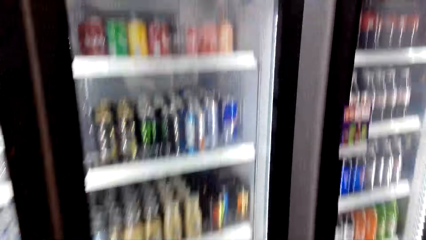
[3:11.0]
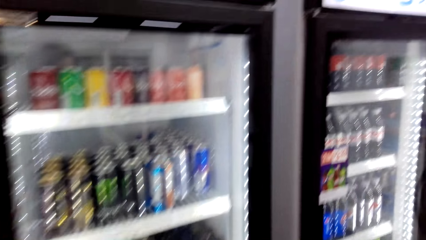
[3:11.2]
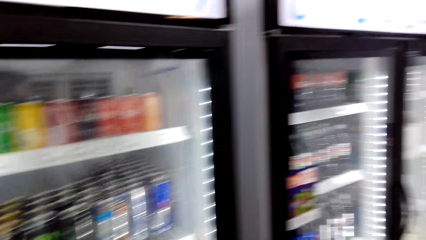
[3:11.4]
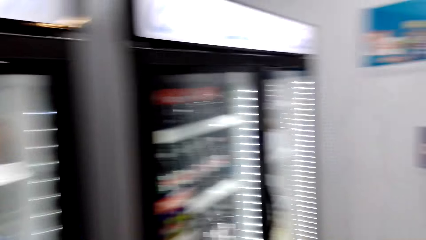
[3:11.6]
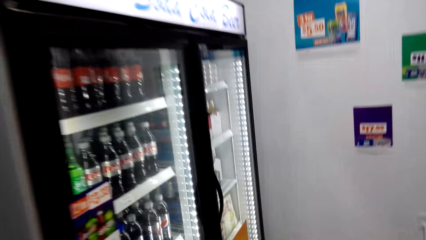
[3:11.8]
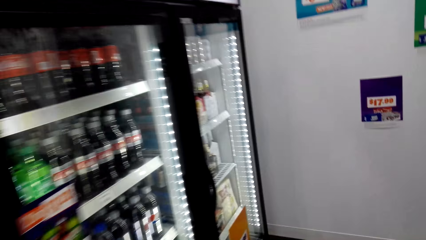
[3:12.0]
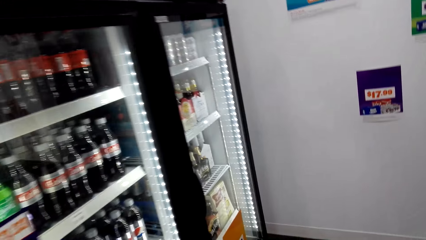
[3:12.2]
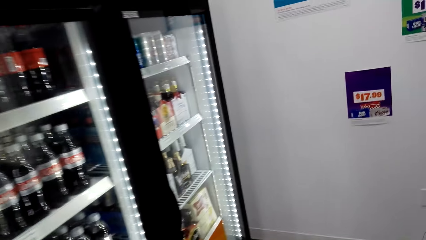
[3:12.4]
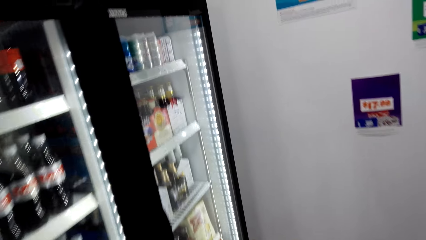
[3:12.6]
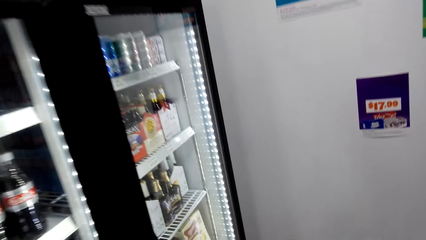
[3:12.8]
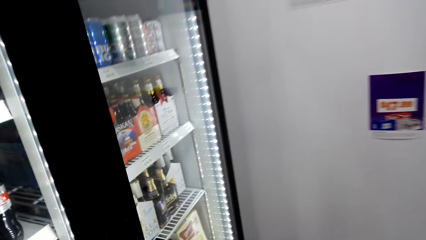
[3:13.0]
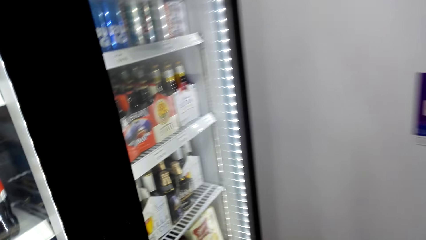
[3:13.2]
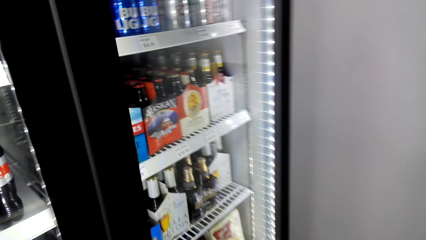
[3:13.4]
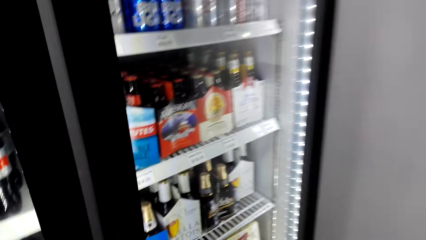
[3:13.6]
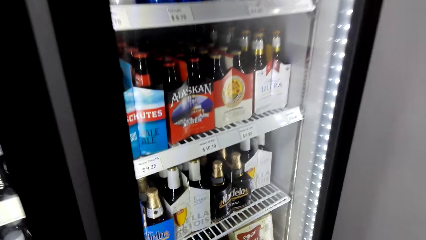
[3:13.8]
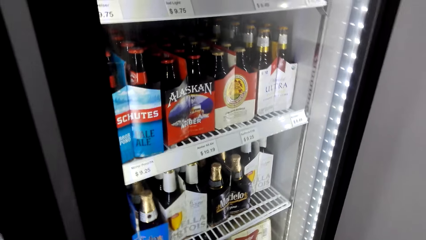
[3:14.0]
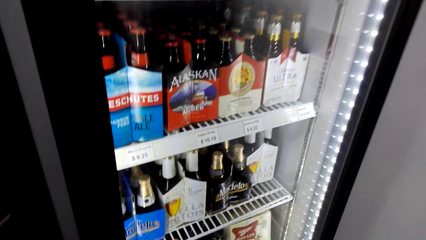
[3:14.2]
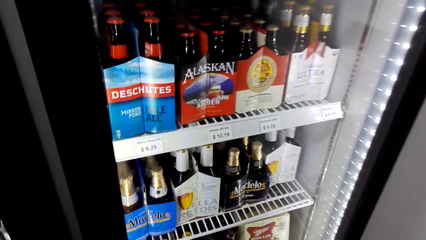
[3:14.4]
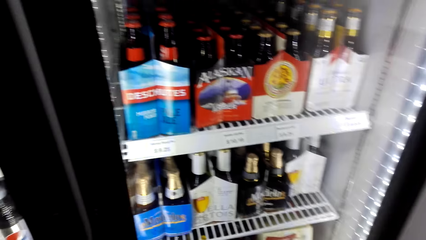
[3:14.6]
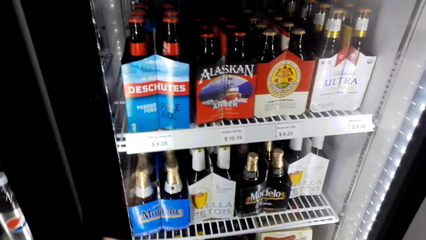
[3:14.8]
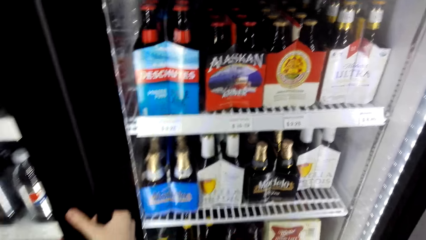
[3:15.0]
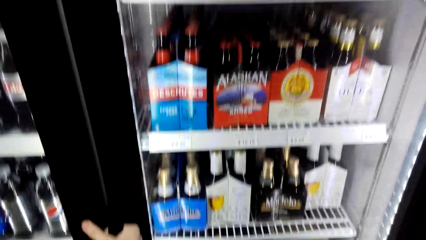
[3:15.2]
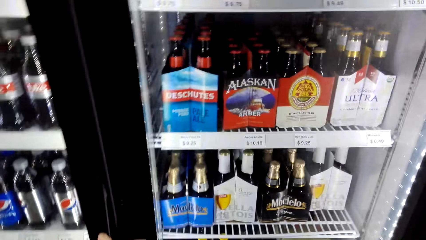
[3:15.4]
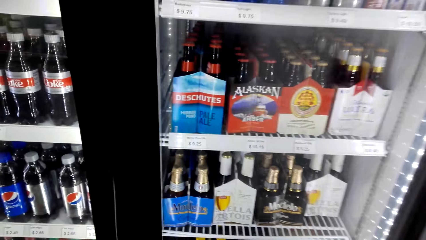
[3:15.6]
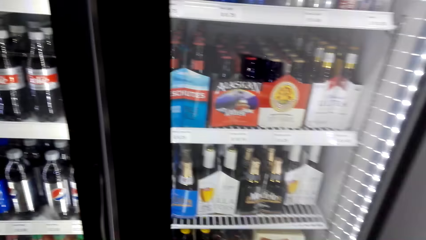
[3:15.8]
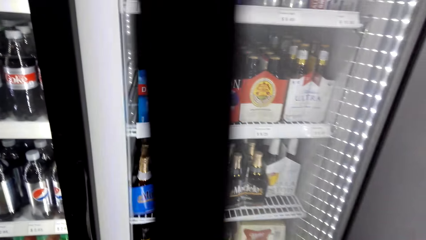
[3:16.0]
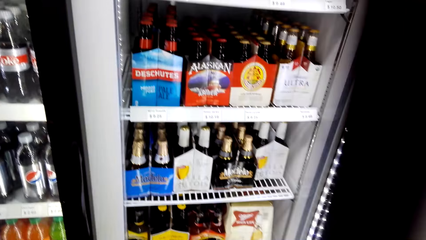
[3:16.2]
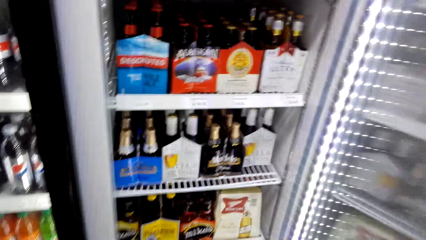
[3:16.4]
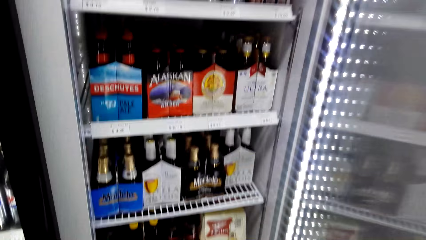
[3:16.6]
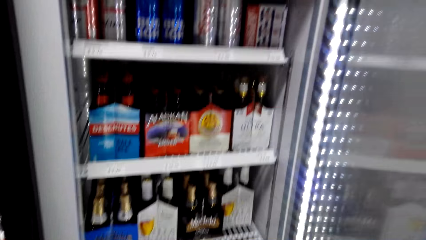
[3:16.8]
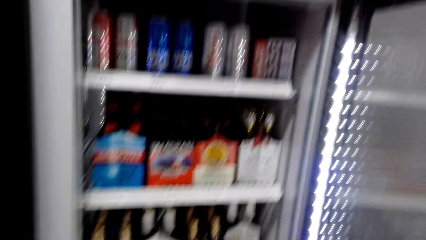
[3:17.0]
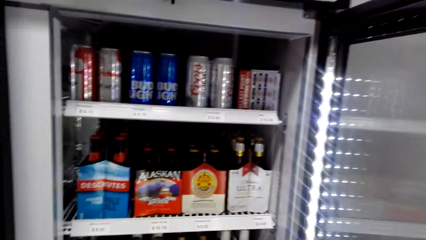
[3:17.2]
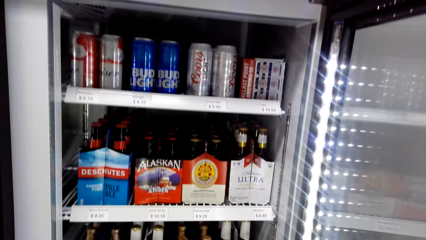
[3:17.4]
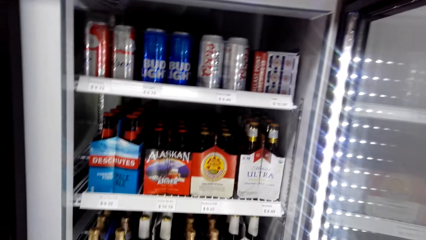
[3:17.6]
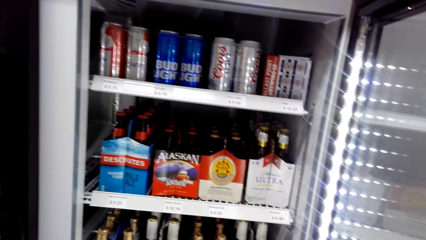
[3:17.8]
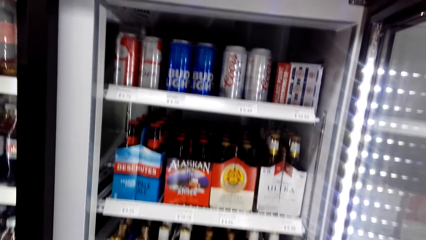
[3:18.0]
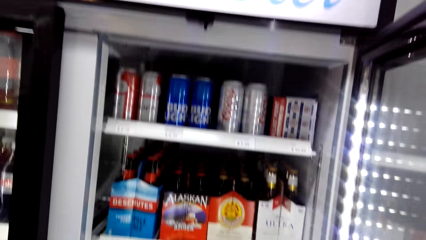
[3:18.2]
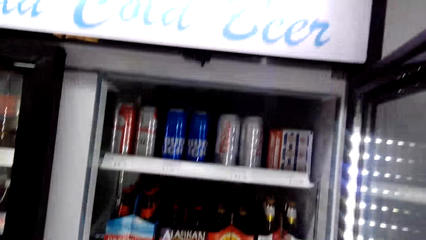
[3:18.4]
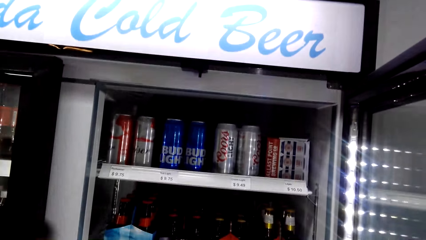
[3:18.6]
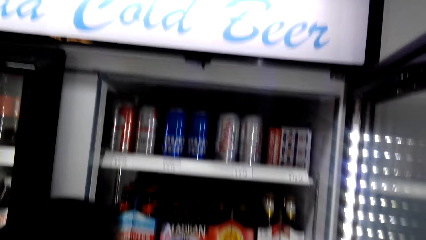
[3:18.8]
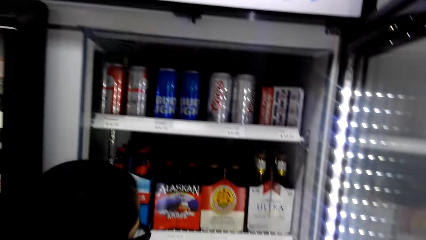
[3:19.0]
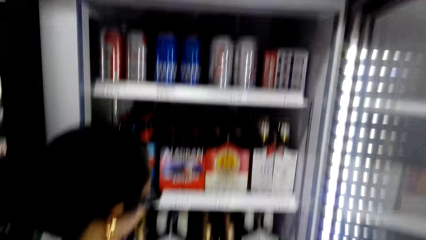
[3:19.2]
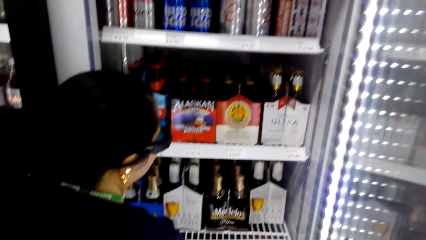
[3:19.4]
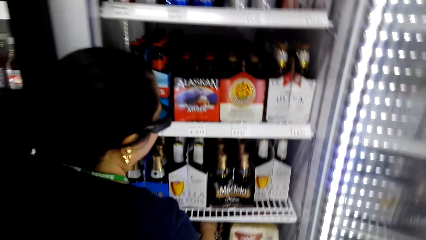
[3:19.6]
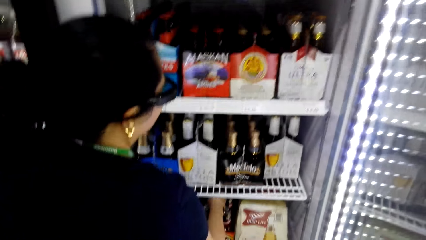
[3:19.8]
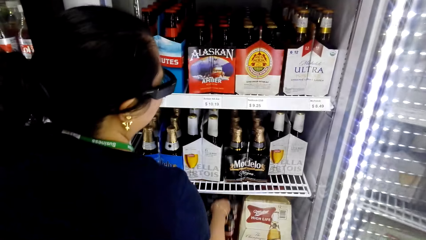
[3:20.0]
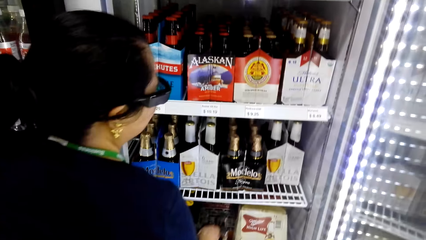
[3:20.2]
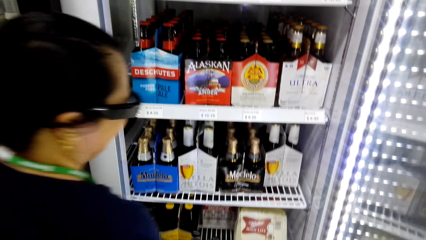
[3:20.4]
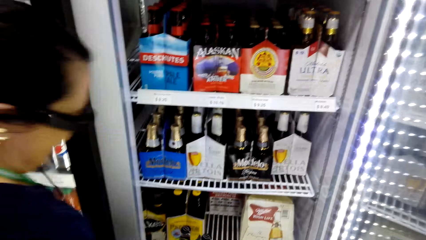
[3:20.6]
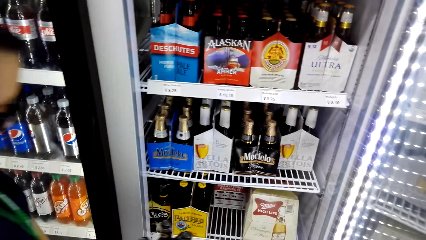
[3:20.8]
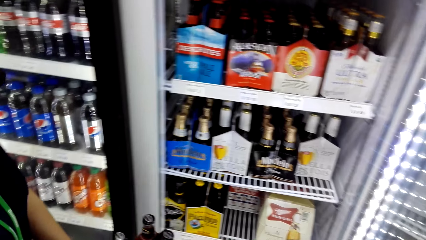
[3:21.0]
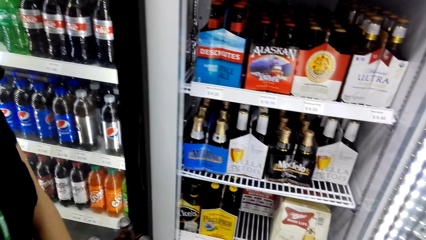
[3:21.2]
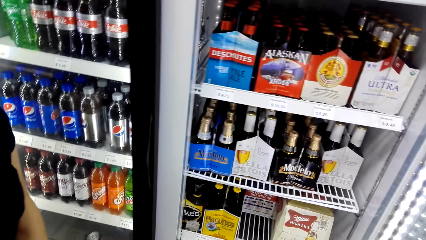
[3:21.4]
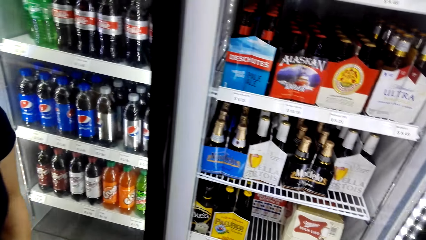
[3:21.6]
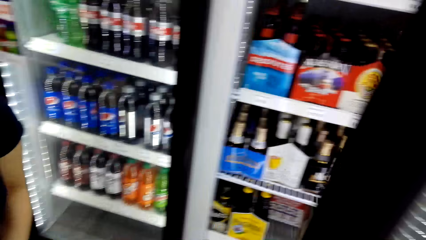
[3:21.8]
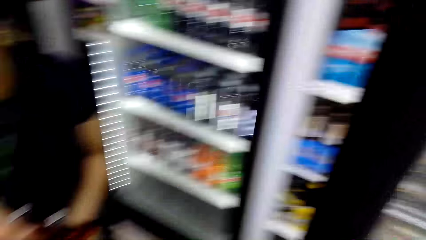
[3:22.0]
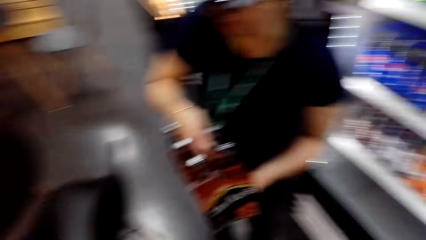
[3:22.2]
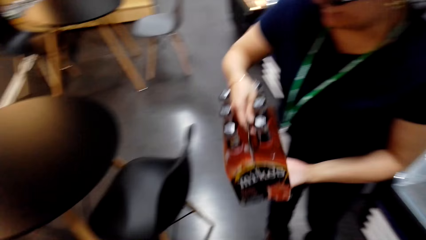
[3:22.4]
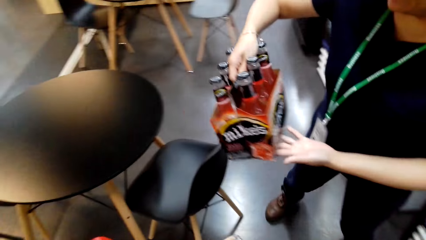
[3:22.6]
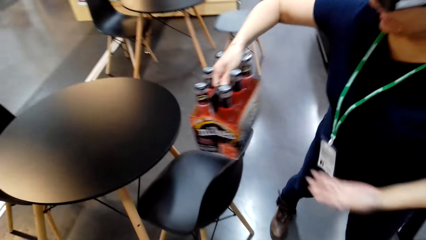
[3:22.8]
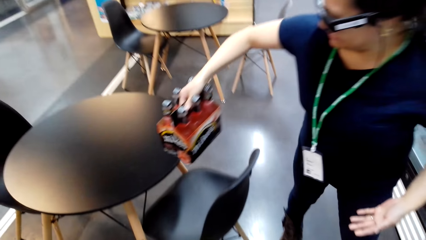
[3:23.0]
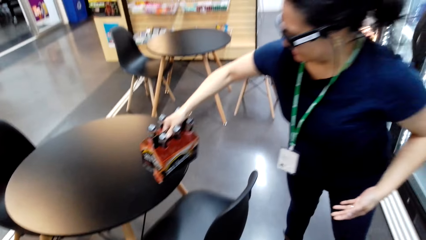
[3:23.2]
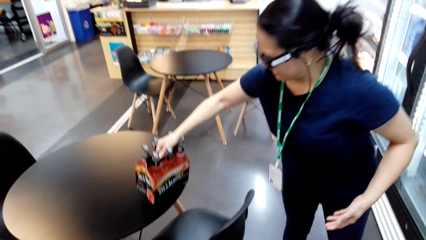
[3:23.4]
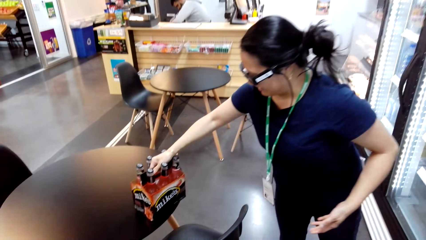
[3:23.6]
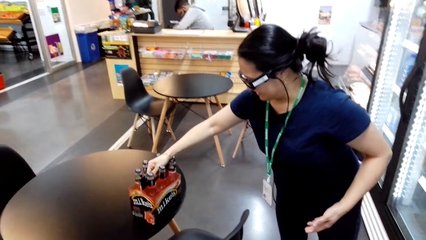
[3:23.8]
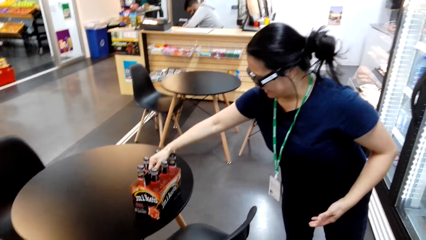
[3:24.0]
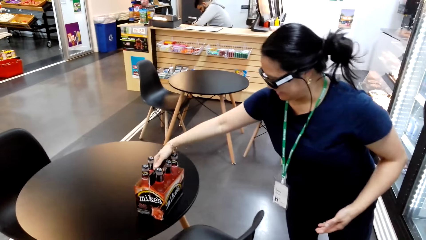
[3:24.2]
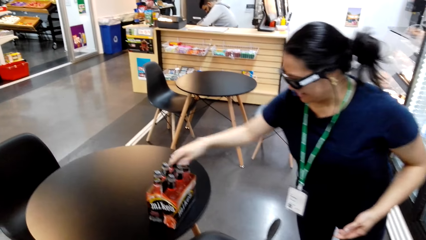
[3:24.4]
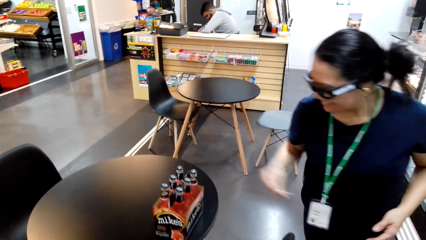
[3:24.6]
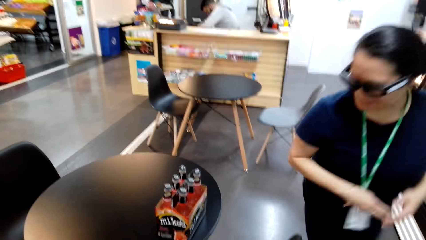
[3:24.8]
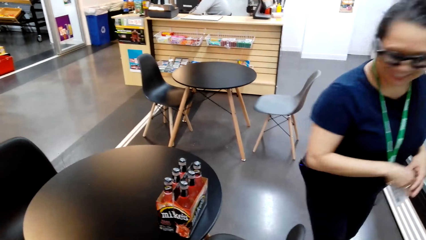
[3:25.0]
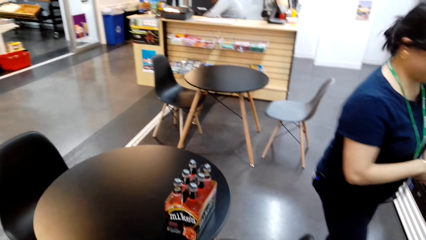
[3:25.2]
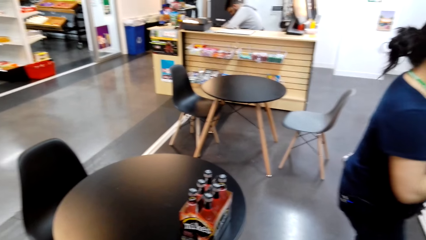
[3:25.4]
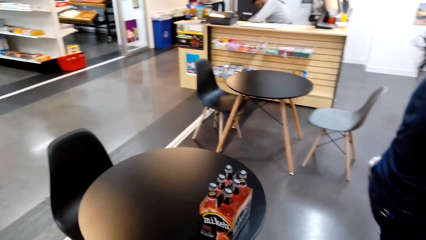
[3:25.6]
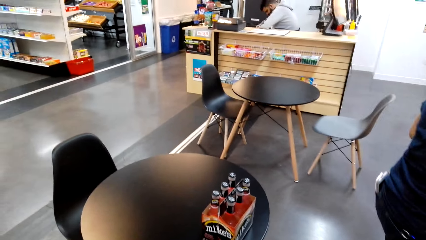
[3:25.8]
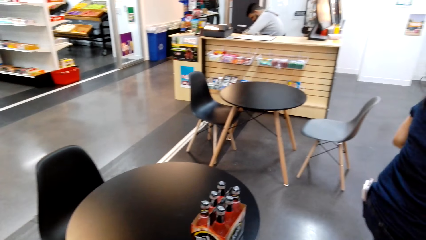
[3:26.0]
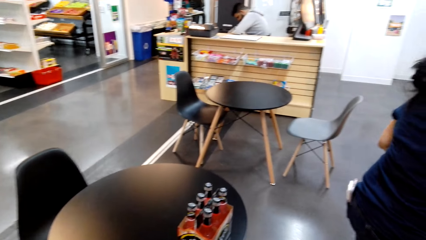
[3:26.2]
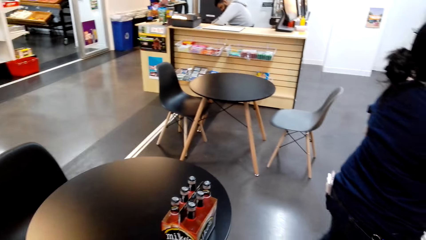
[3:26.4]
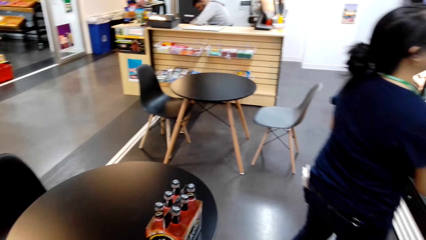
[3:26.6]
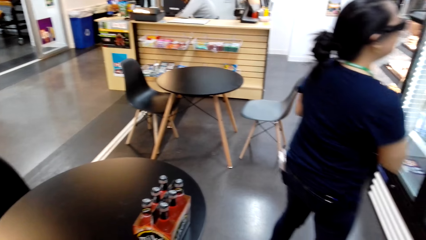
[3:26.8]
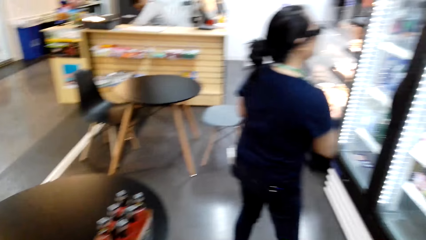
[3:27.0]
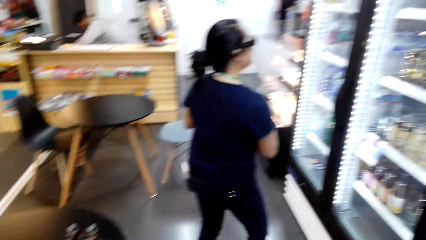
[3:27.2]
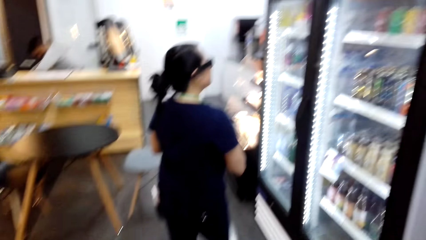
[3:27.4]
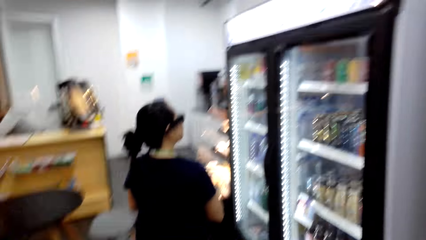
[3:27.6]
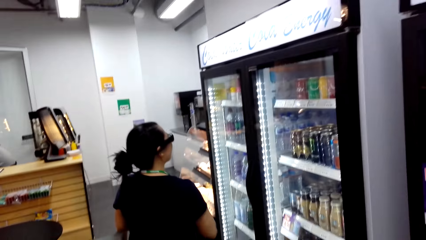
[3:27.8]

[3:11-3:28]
The camera wearer looks at the beverage refrigerator. They talk to the woman. The woman talks to the camera wearer. The camera wearer talks to the woman and looks at the beer in the beverage refrigerator. They open the beverage refrigerator. They talk to the woman. The woman talks to the camera wearer. The woman looks at the beer. The camera wearer laughs. They laugh again. The woman picks up the beer in the refrigerator with her right hand. She puts the six pack of beer on the table with her right hand. She talks to the camera wearer. The camera wearer talks to the woman.
